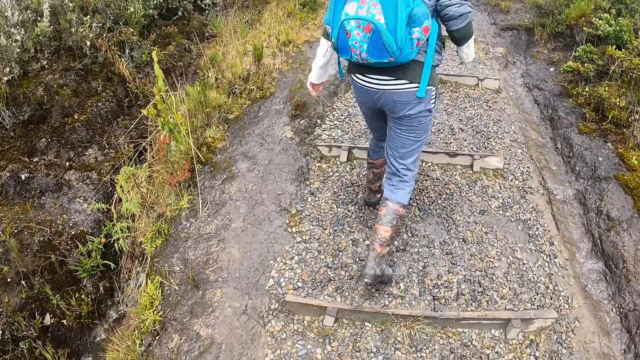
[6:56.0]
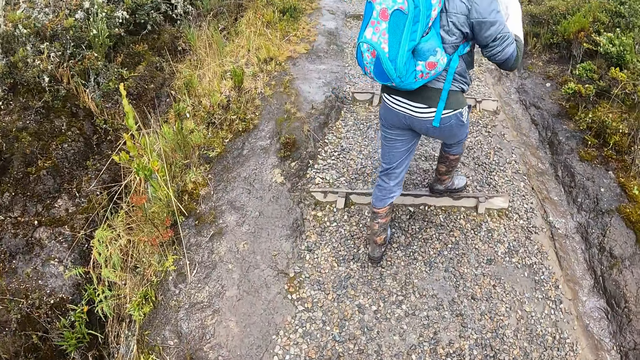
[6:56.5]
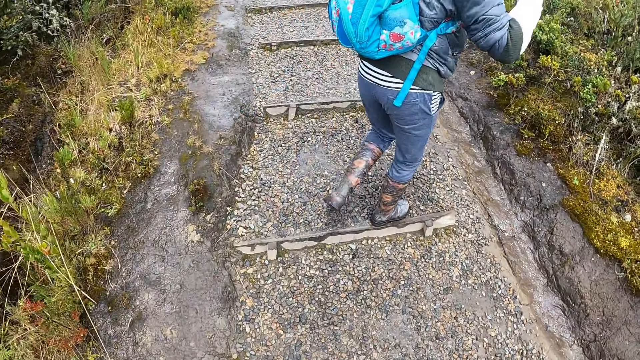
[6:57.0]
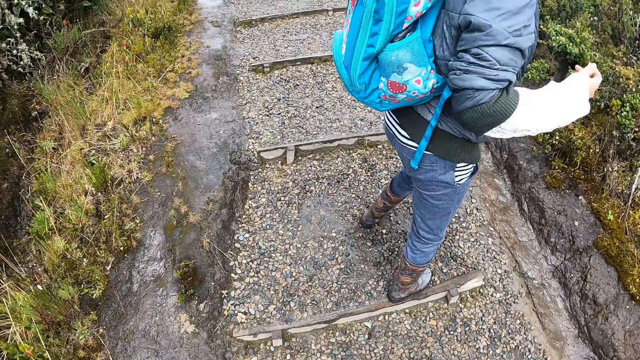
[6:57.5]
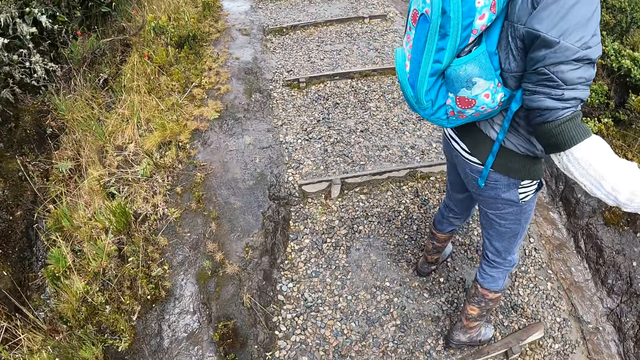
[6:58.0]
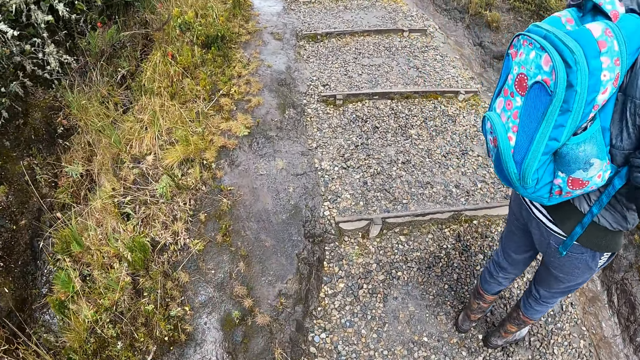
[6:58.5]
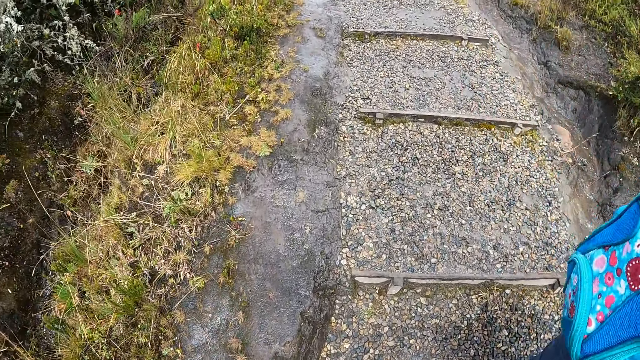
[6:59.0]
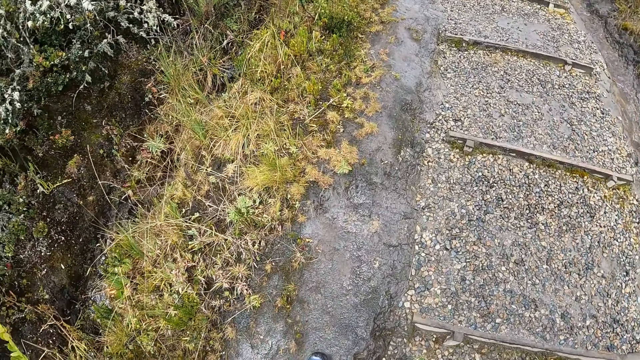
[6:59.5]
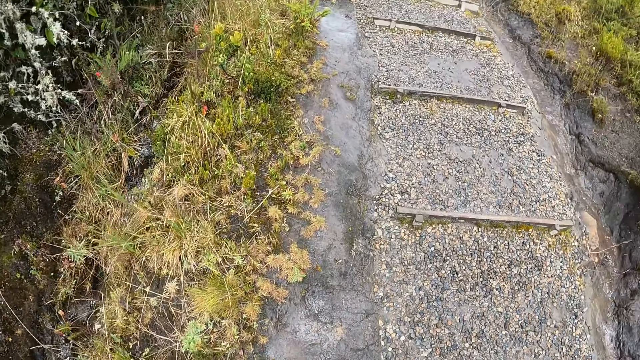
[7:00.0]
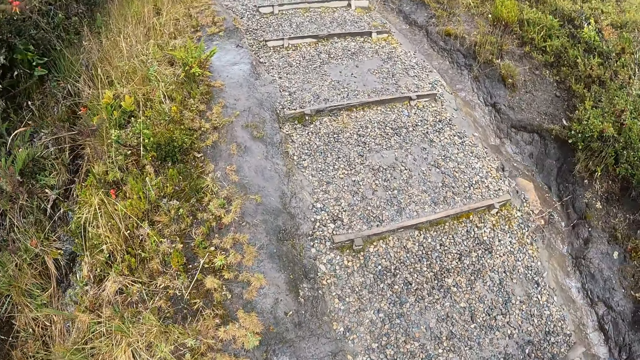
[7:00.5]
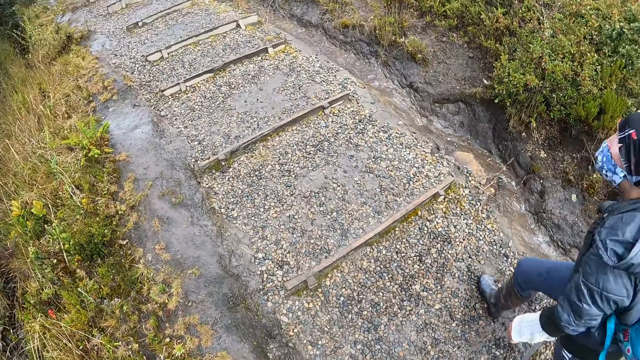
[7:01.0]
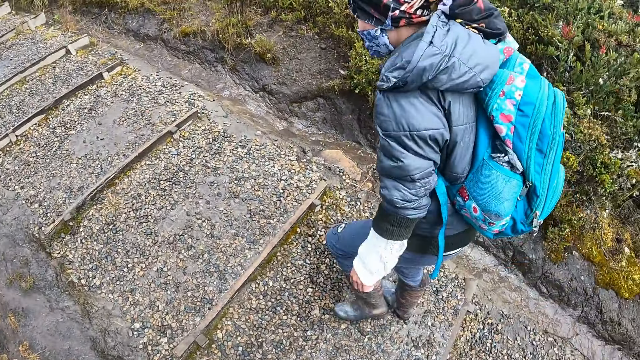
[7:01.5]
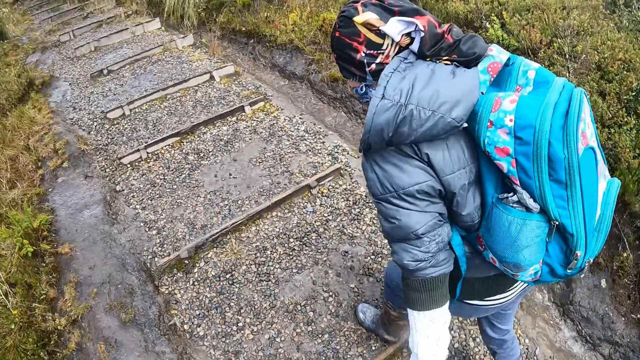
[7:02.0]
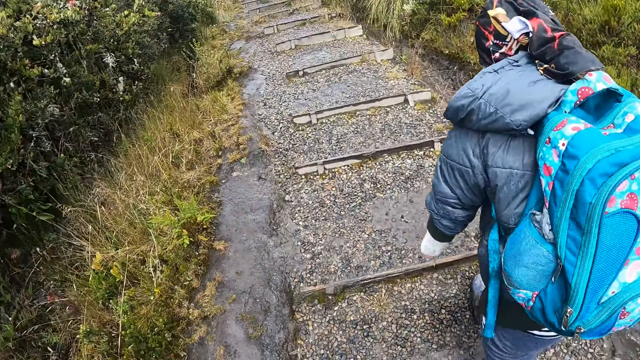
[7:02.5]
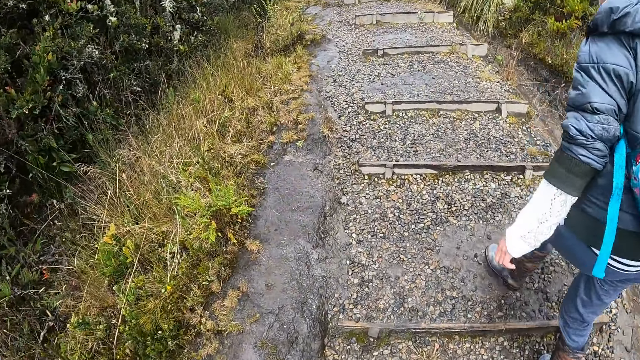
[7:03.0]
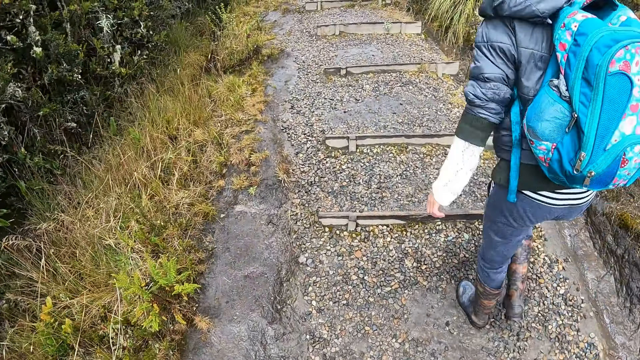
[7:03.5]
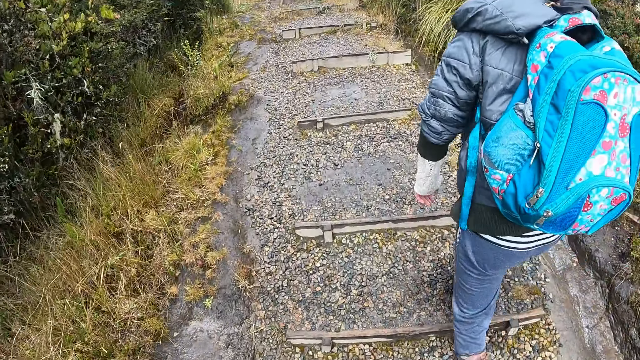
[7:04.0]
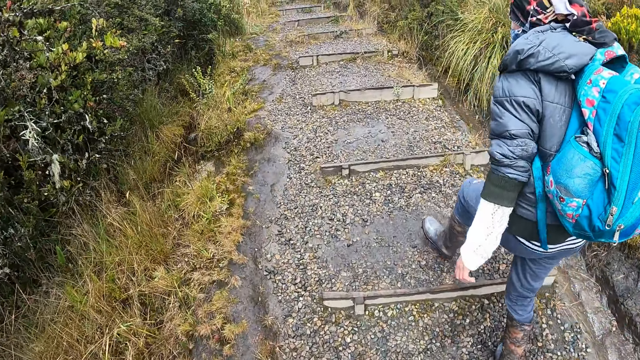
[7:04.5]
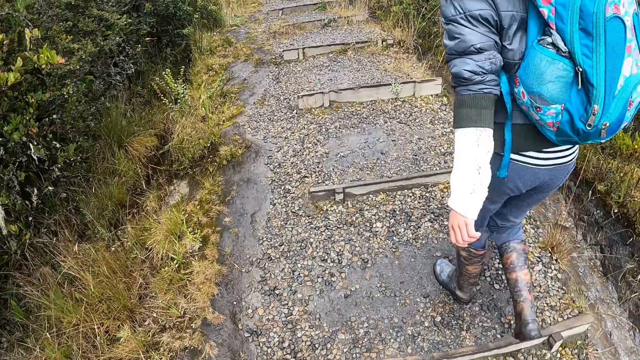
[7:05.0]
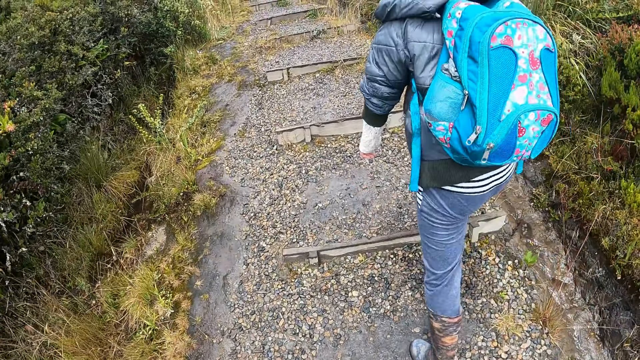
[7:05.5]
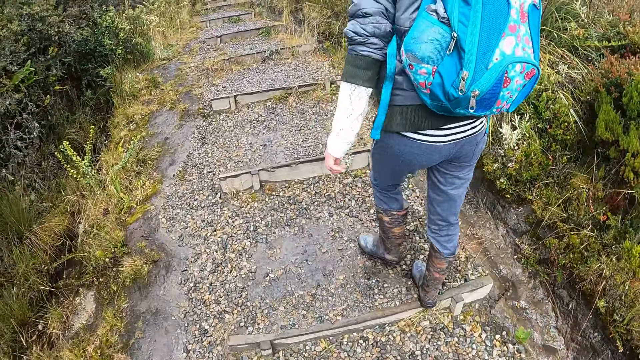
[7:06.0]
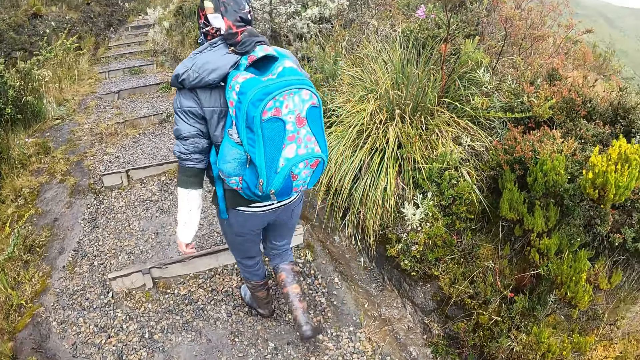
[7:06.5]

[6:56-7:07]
The camera wearer walks on the steps. A person stops. The camera wearer walks on the steps. They look at the person.

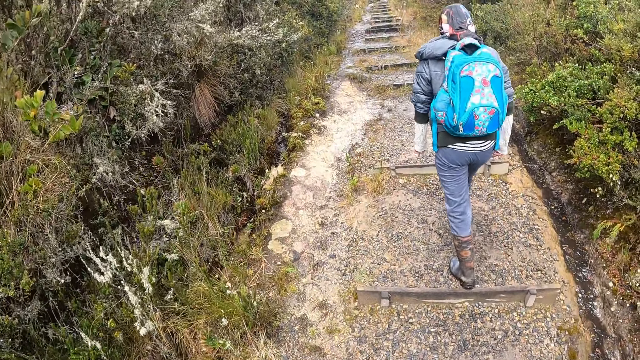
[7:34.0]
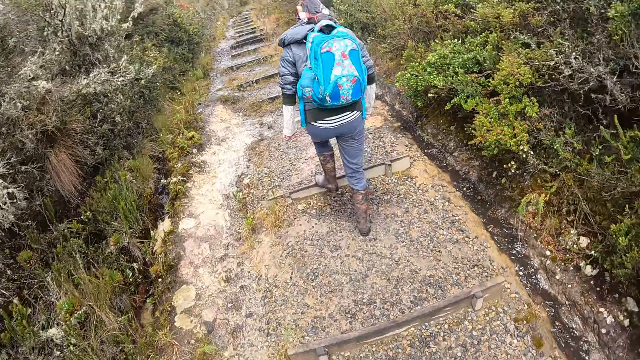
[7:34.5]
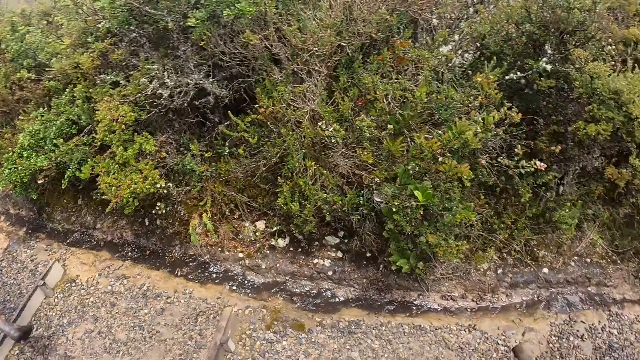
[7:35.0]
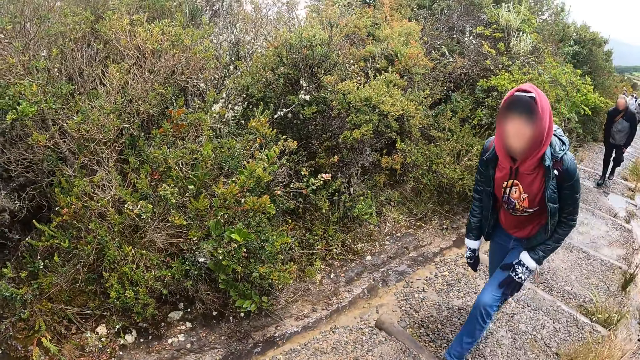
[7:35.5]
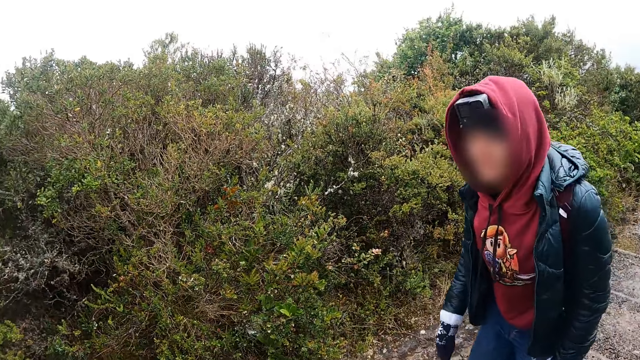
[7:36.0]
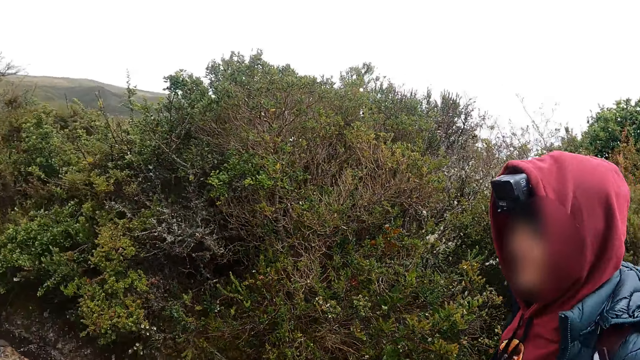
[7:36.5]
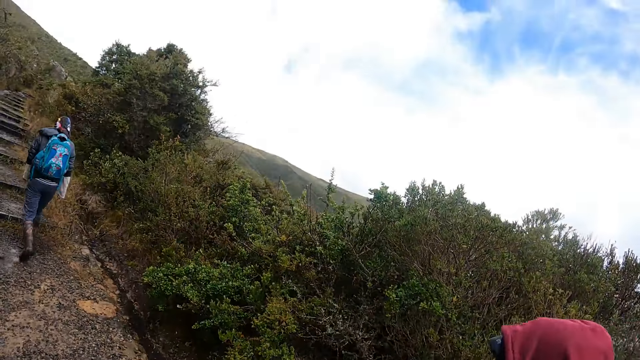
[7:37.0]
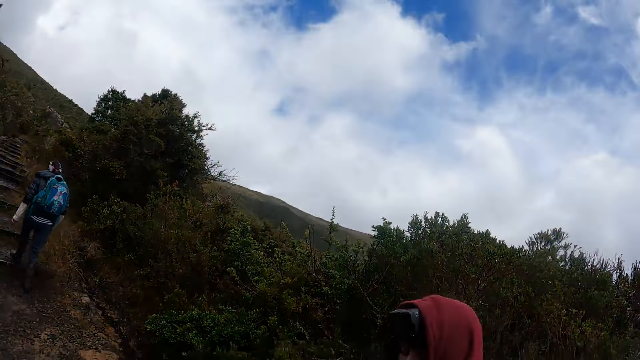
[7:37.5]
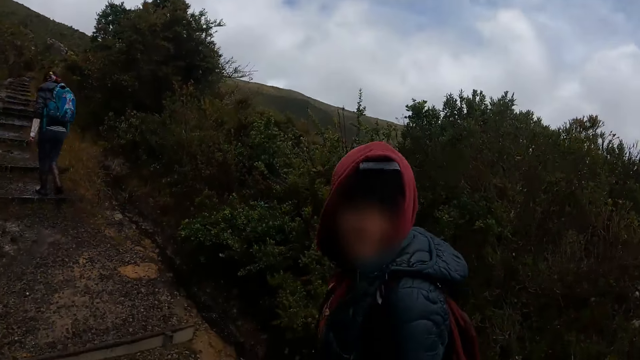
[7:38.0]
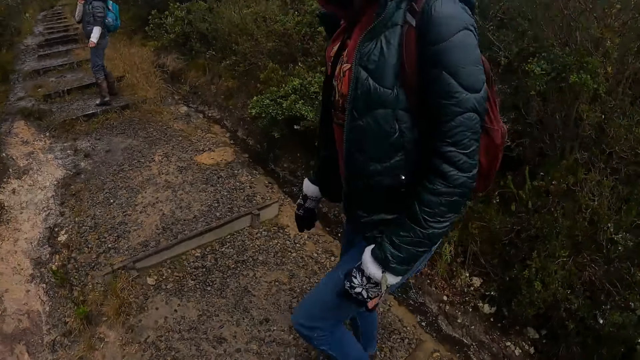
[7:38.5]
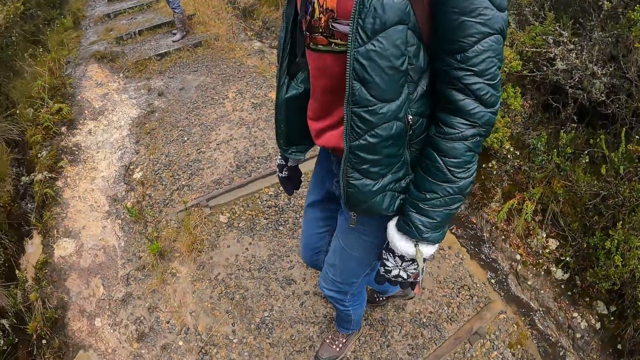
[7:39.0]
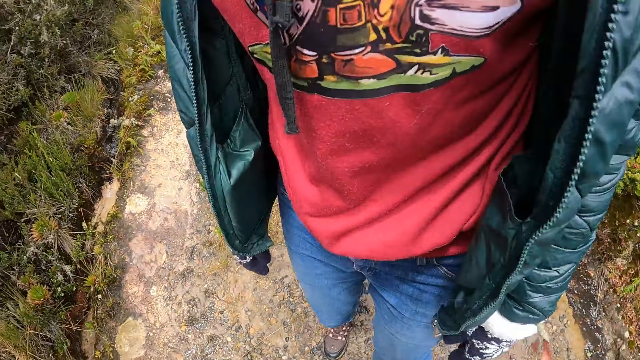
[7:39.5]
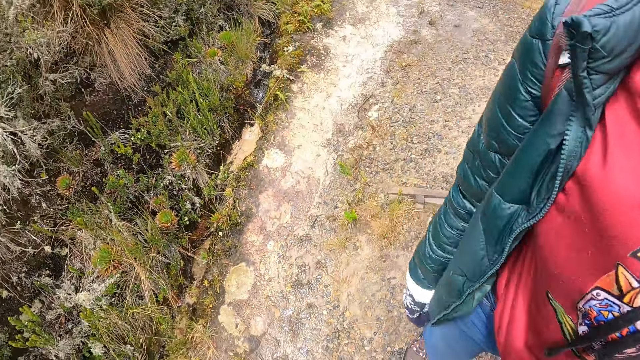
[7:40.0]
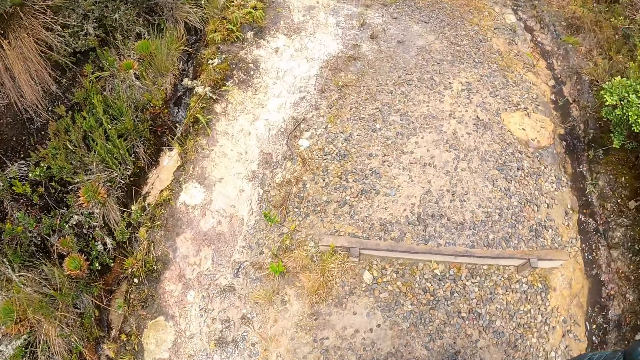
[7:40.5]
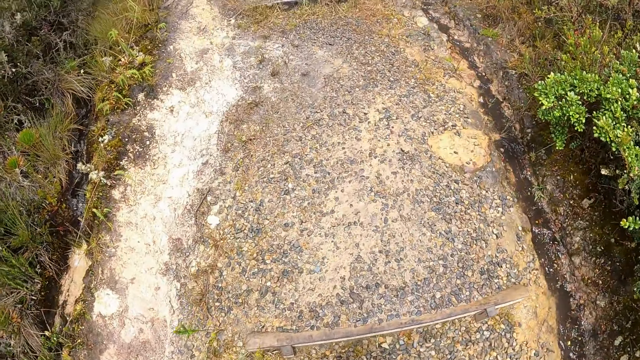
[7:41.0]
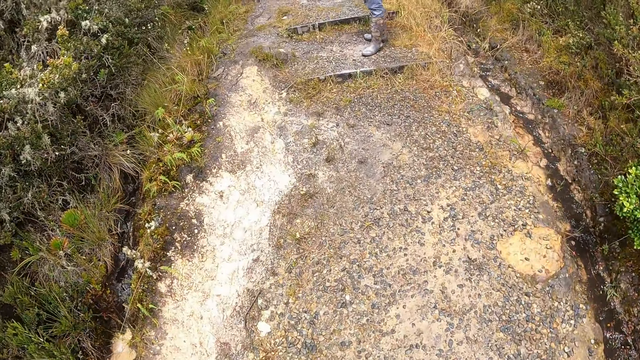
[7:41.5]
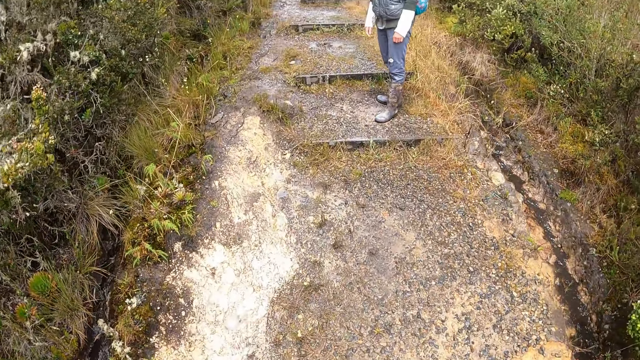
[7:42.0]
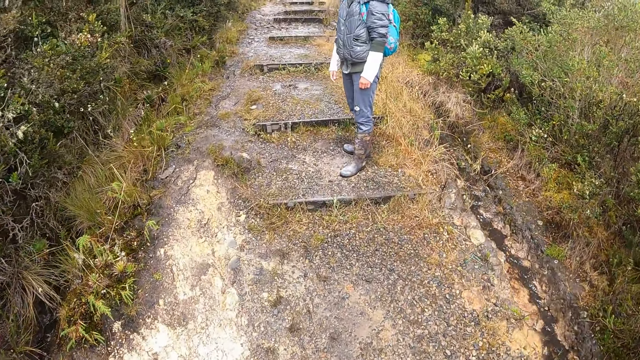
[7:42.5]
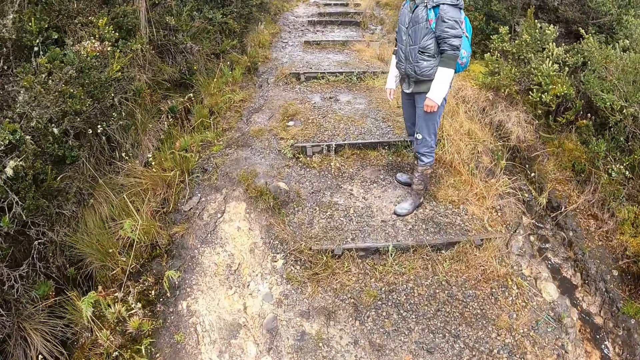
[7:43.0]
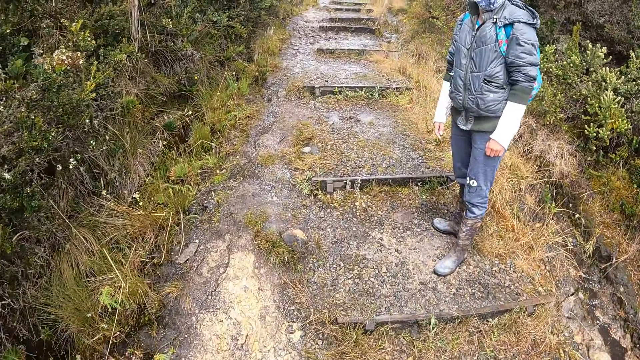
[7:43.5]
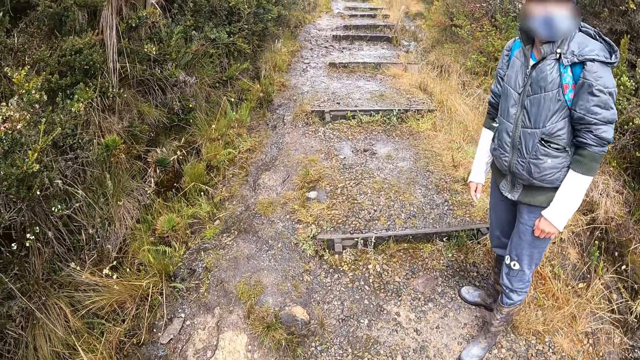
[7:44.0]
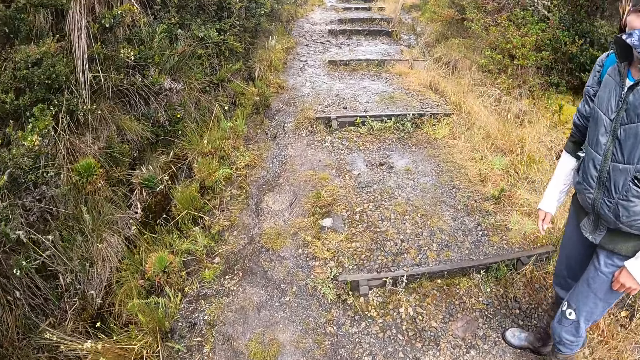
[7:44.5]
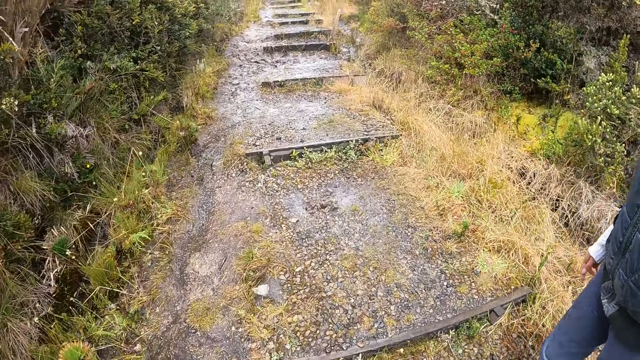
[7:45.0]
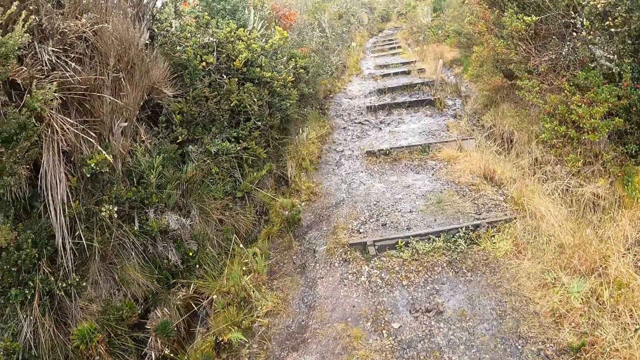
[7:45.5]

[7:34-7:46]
The camera wearer looks at a woman. They converse with the woman. The woman walks on the steps. The woman looks at the camera wearer. The camera wearer walks on the steps.
